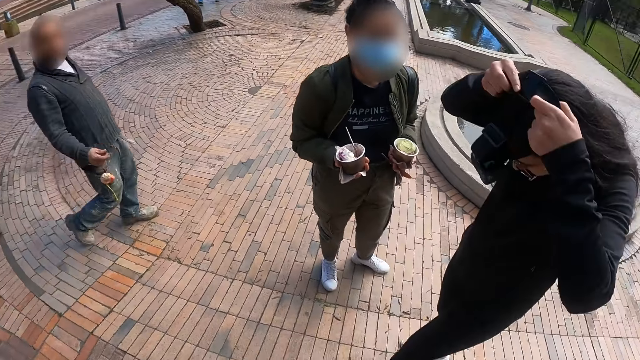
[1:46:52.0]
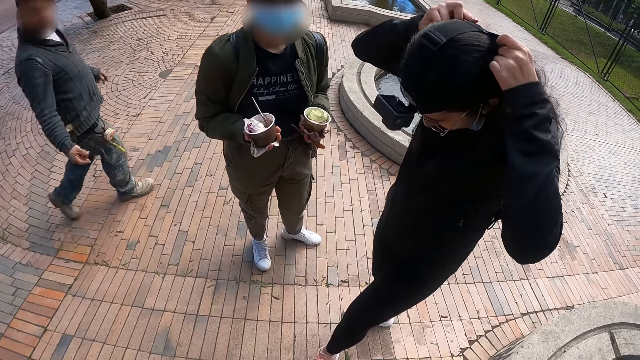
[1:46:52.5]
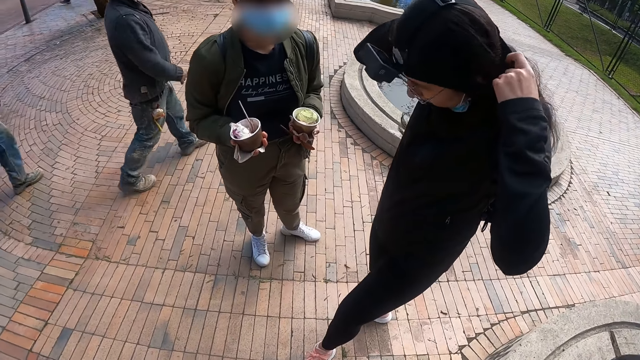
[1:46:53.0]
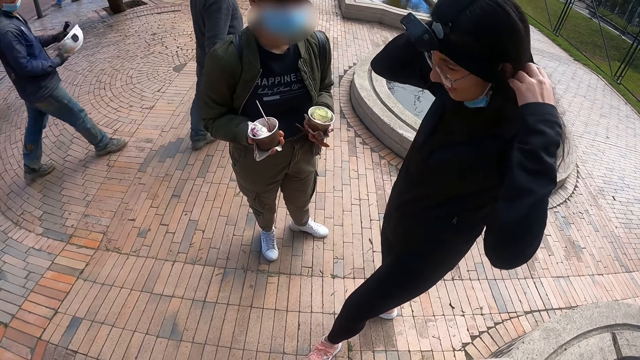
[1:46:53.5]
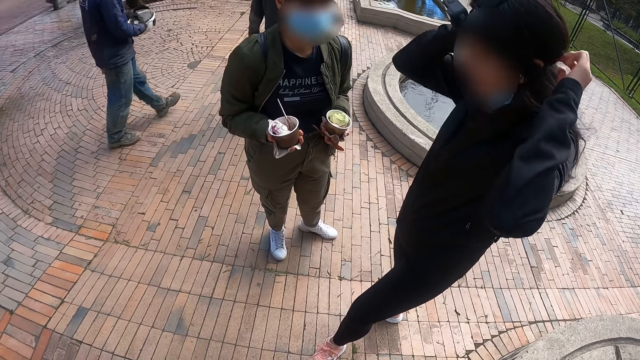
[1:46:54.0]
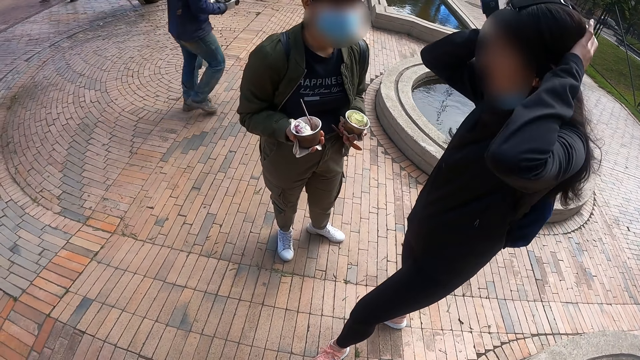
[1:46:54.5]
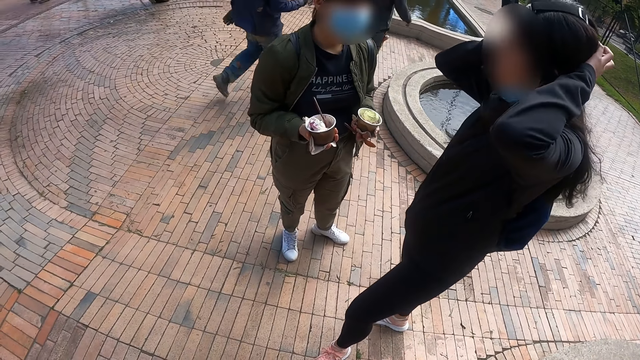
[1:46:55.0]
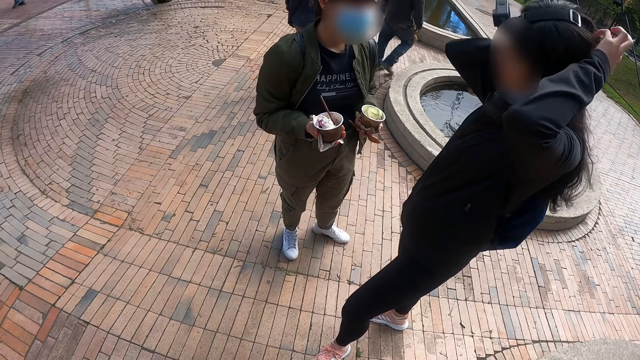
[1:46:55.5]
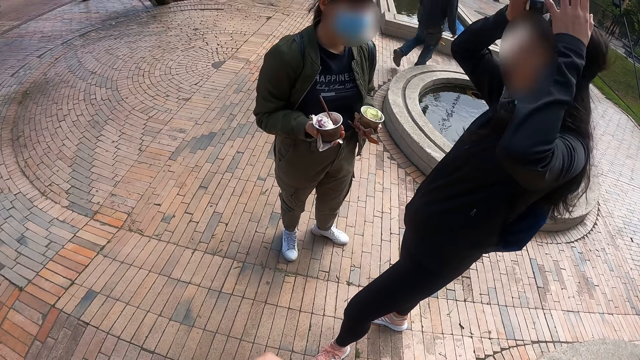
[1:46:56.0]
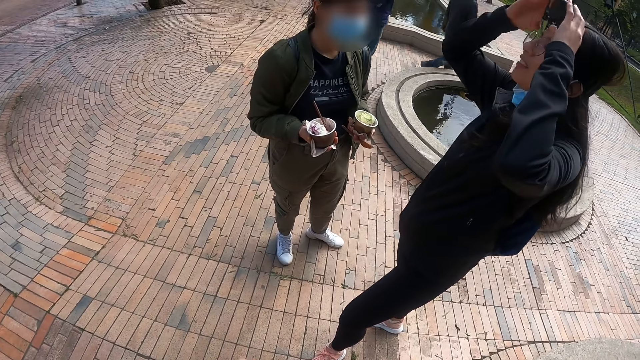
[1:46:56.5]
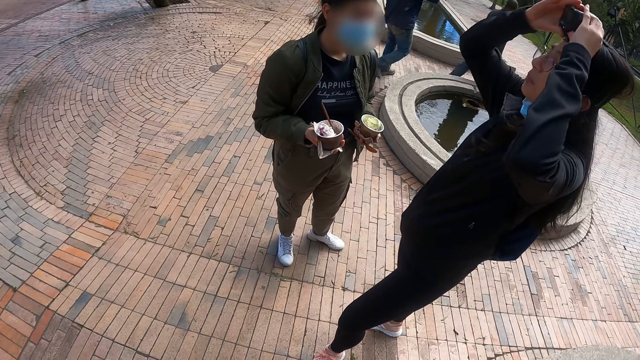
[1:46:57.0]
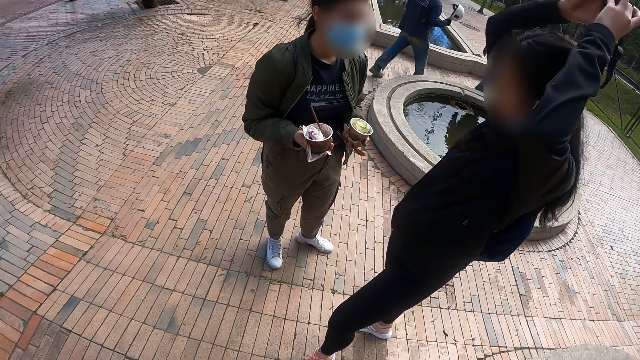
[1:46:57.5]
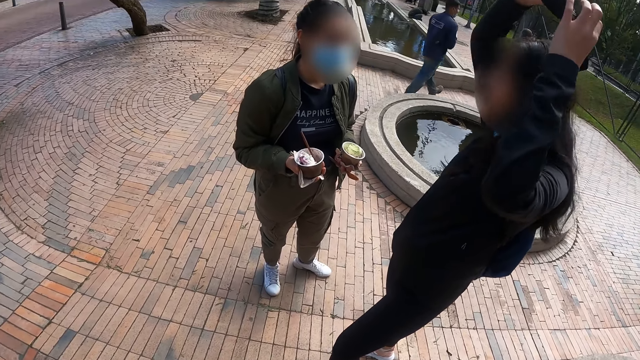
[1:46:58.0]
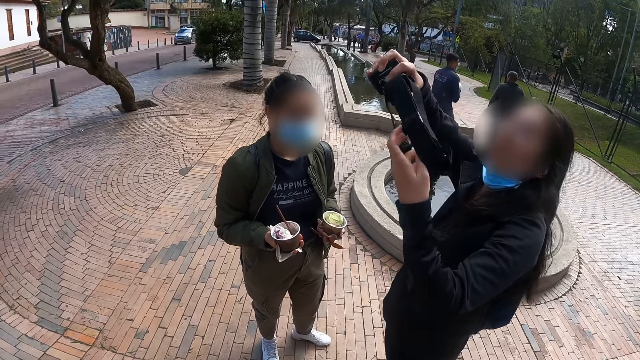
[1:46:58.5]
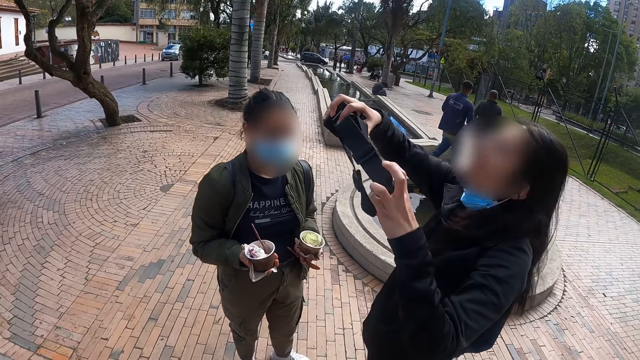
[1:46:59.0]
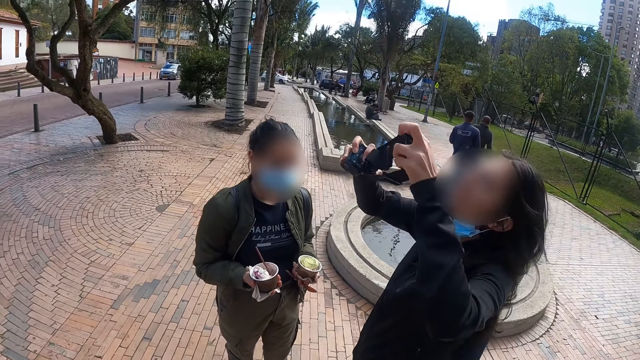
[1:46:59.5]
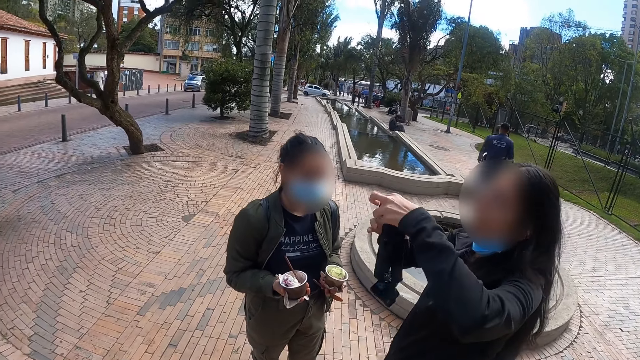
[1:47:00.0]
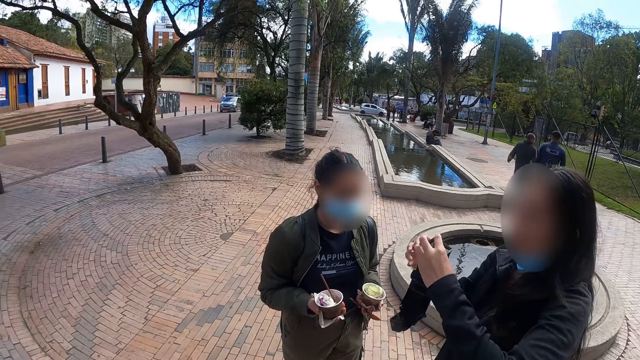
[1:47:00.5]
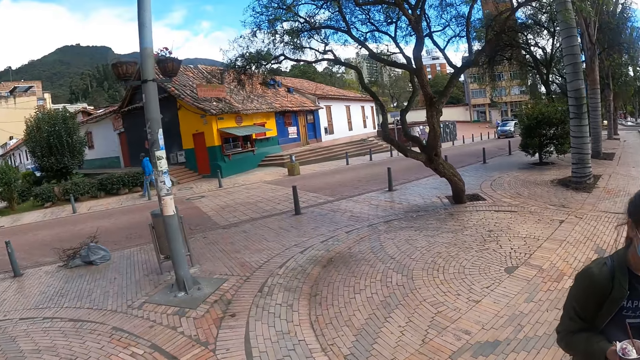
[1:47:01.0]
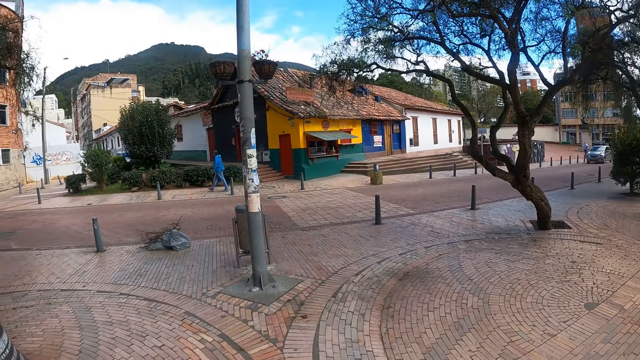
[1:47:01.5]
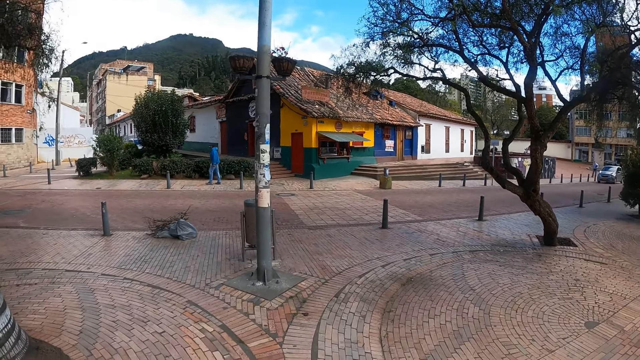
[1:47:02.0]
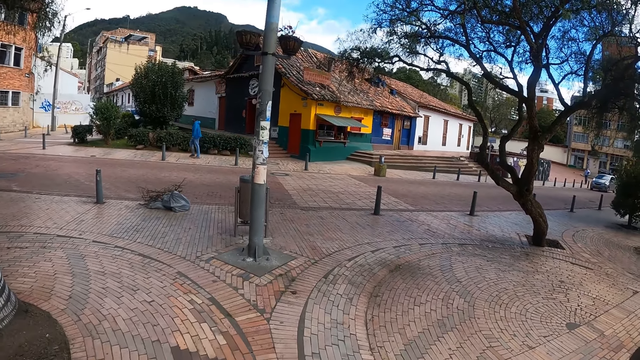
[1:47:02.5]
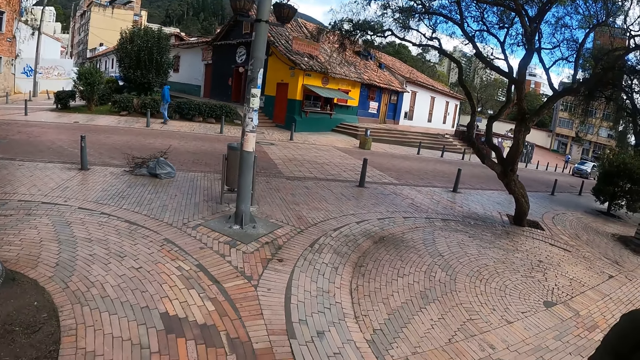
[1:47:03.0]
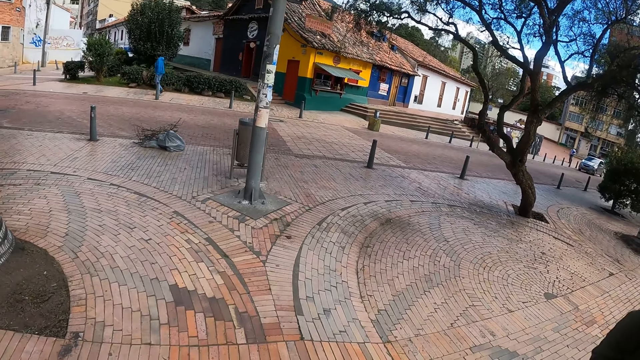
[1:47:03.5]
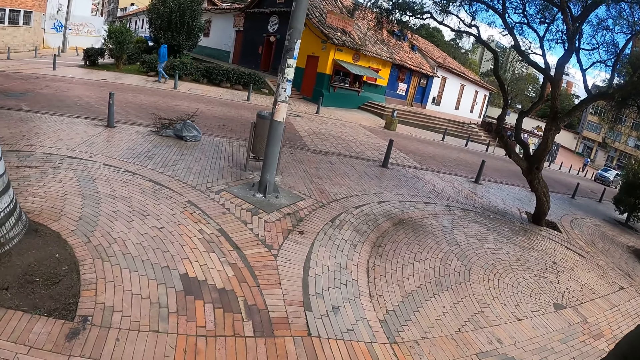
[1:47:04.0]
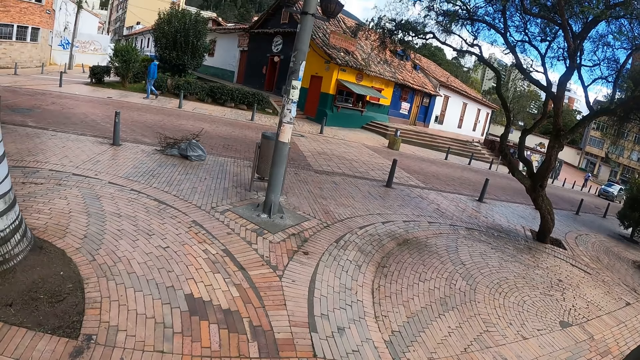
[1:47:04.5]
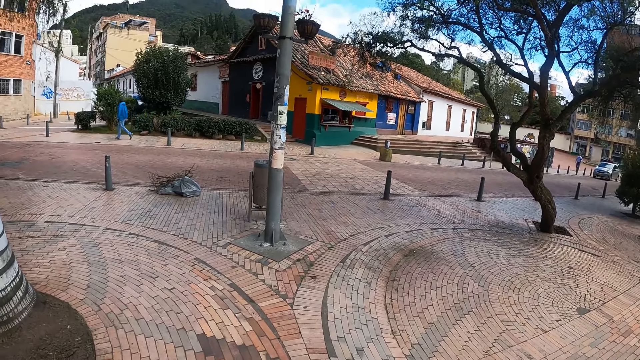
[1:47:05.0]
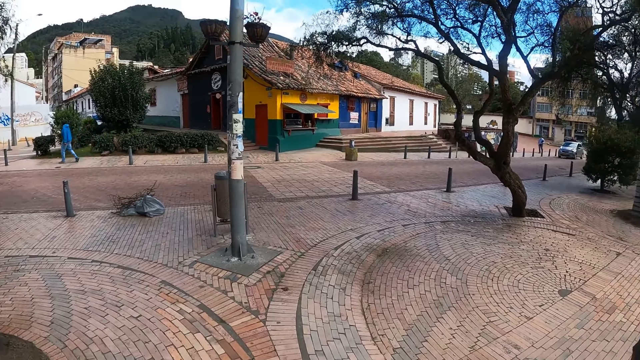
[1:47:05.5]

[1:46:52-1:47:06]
The woman wears the camera. The woman removes the camera. The camera wearer looks around the city.

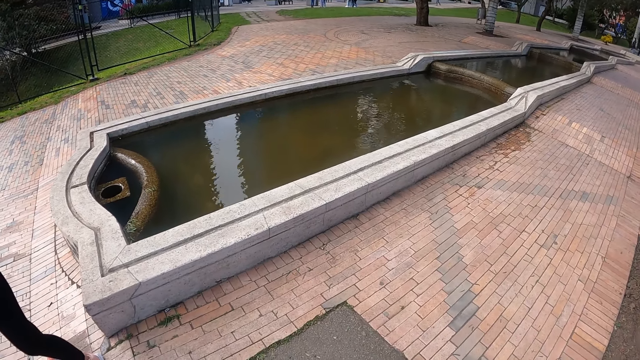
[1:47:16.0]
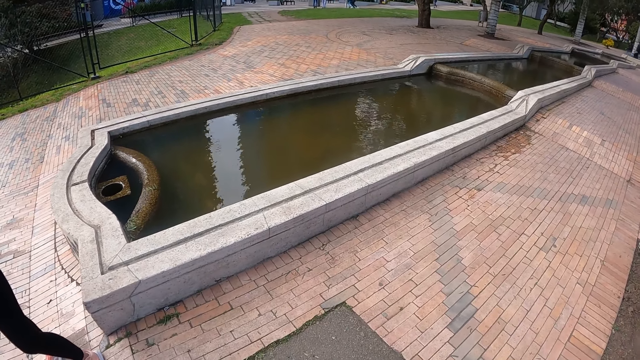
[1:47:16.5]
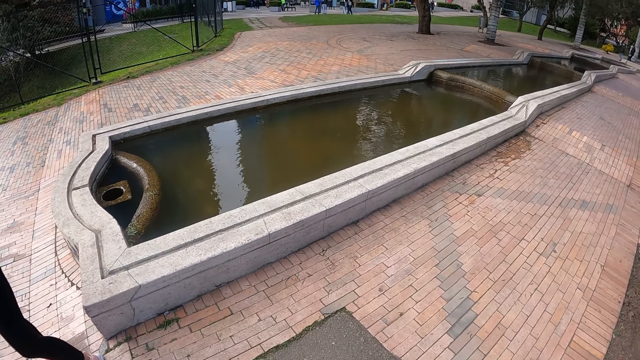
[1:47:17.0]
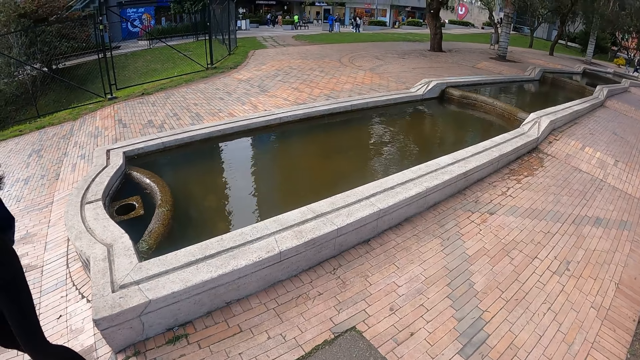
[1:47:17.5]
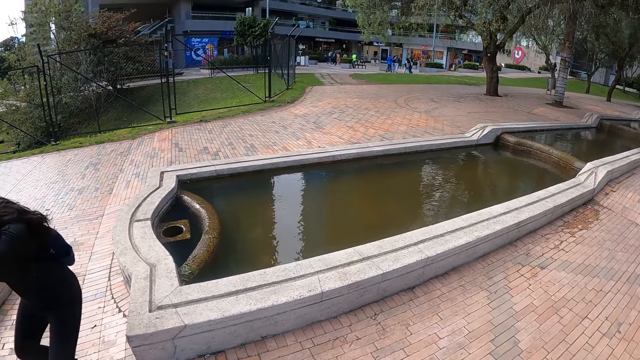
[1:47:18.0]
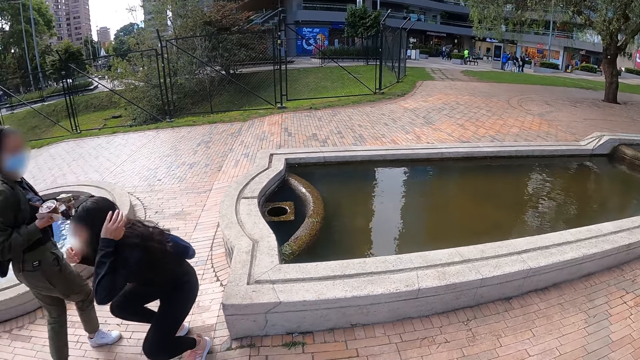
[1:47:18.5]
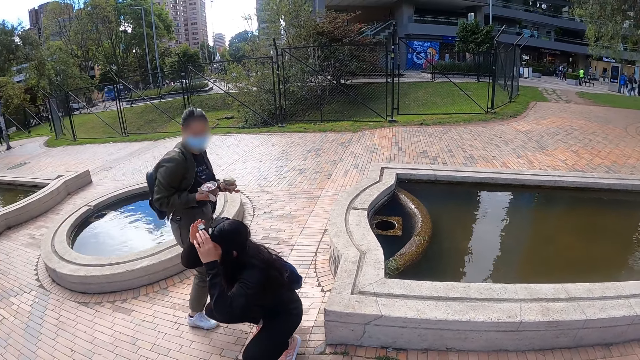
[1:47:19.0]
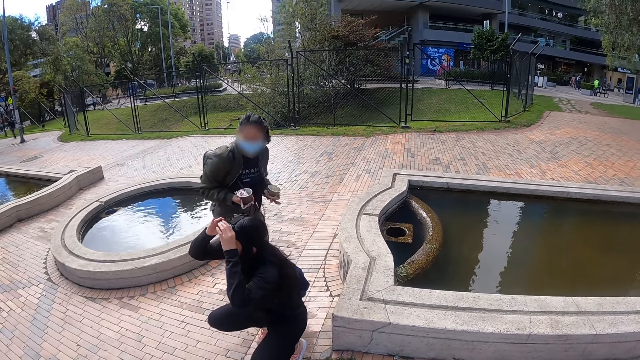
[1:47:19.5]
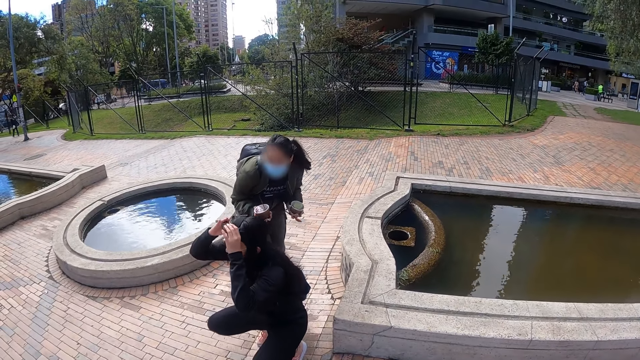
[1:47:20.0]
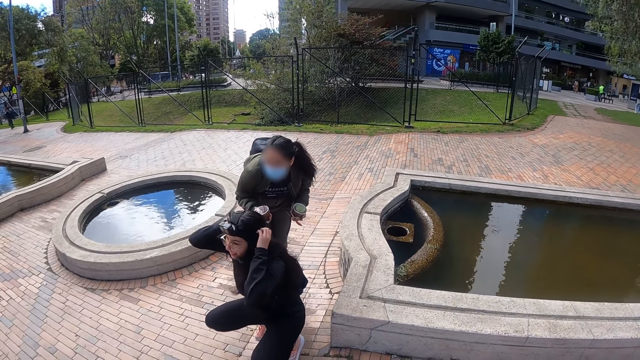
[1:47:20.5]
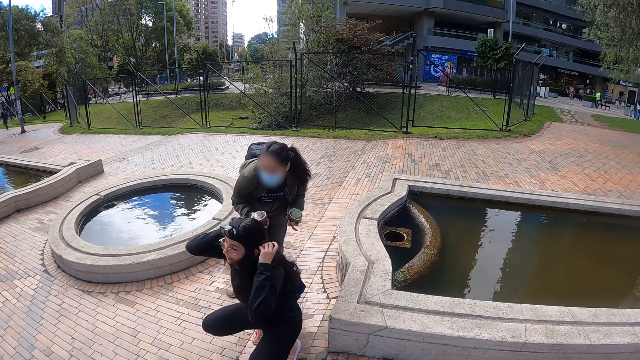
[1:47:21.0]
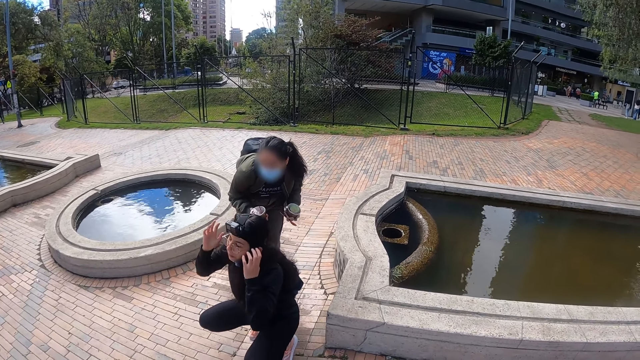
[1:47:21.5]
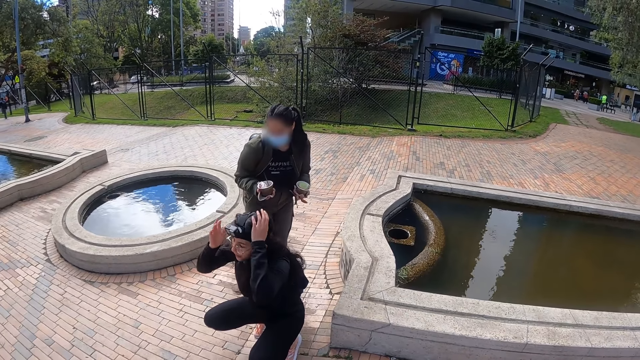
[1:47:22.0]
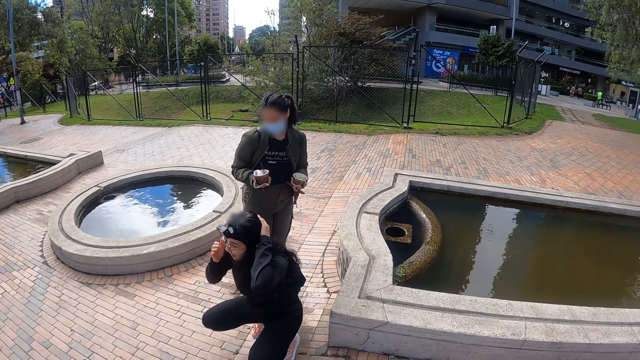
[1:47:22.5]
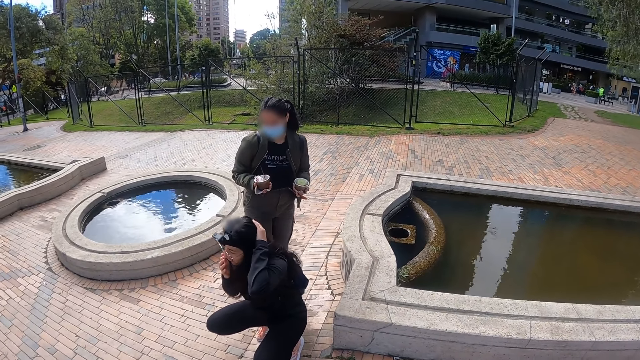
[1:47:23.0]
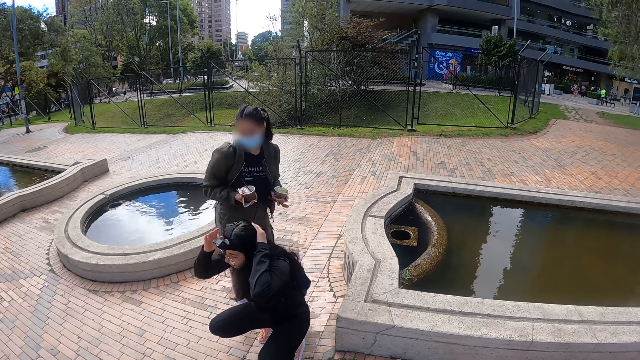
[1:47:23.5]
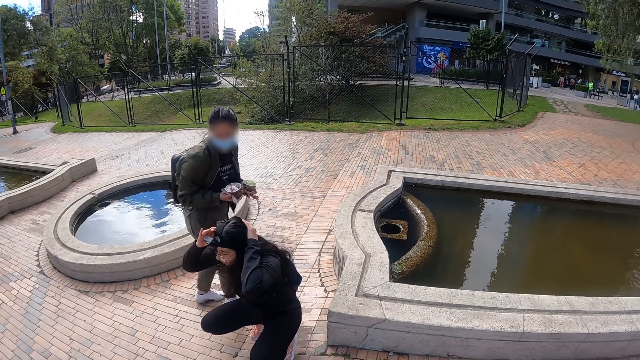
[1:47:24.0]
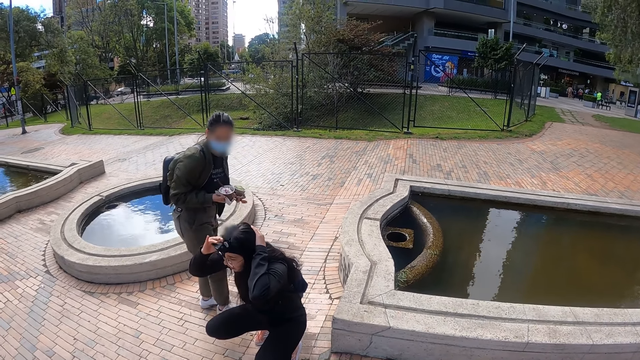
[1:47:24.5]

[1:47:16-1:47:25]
A woman kneels down and adjusts a camera.
